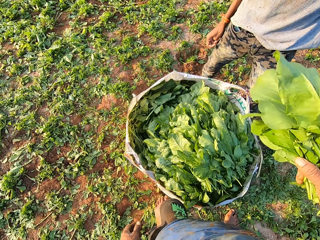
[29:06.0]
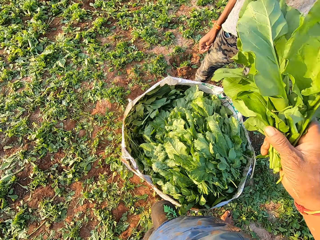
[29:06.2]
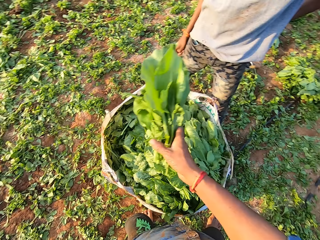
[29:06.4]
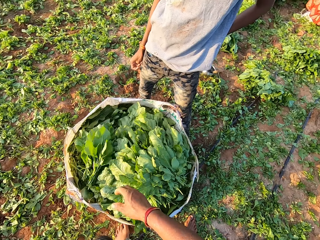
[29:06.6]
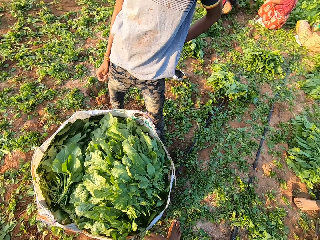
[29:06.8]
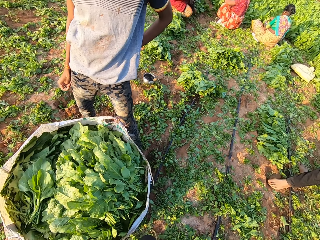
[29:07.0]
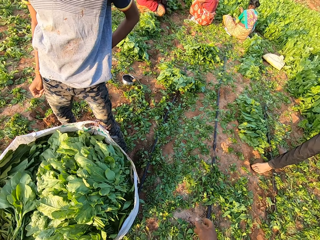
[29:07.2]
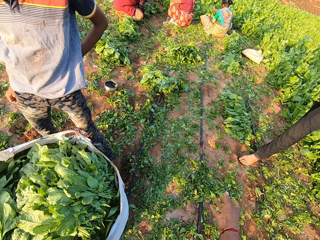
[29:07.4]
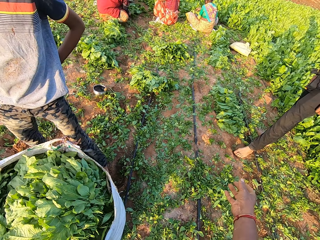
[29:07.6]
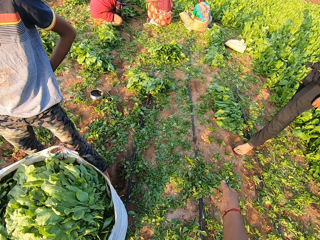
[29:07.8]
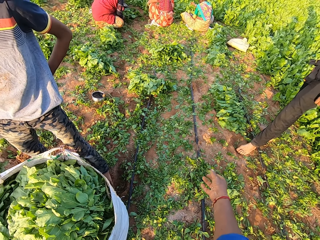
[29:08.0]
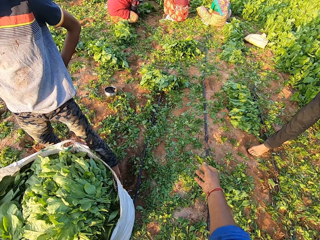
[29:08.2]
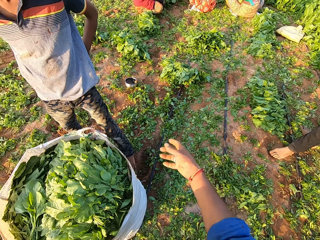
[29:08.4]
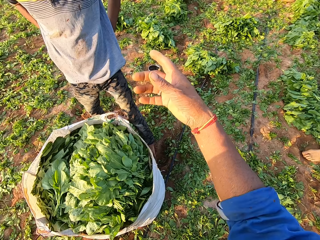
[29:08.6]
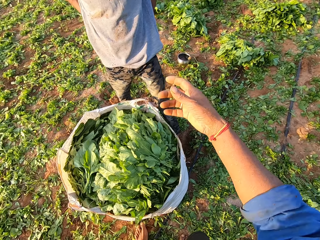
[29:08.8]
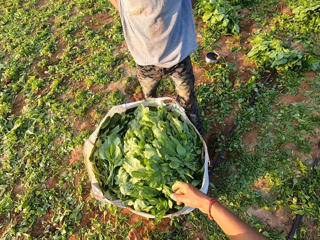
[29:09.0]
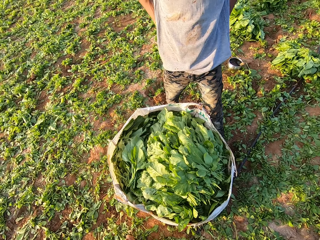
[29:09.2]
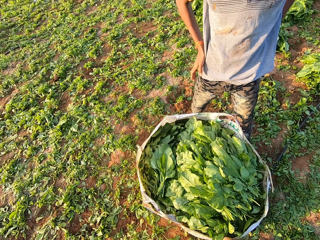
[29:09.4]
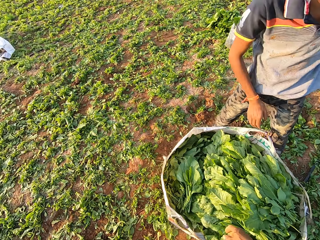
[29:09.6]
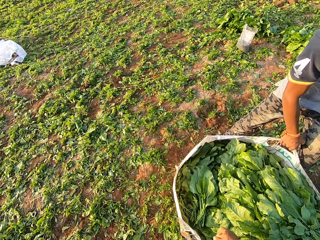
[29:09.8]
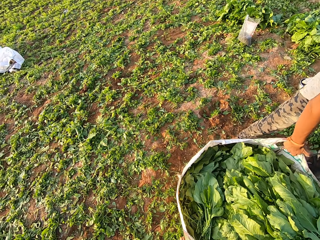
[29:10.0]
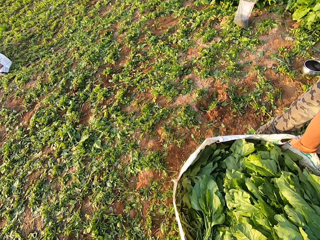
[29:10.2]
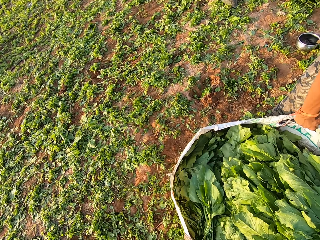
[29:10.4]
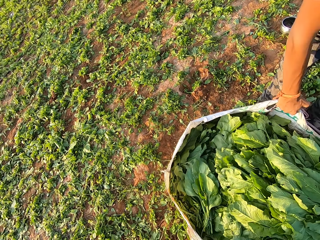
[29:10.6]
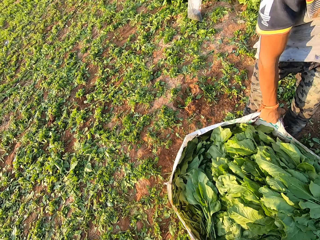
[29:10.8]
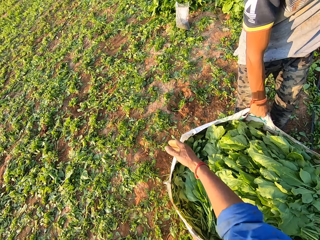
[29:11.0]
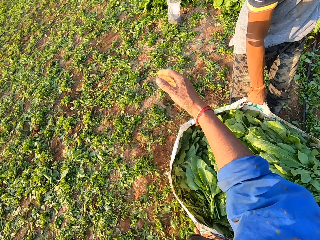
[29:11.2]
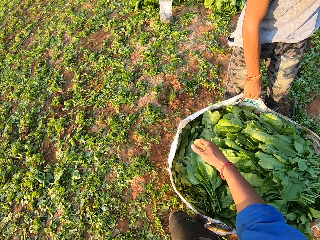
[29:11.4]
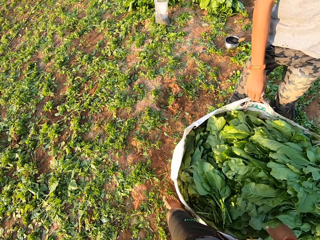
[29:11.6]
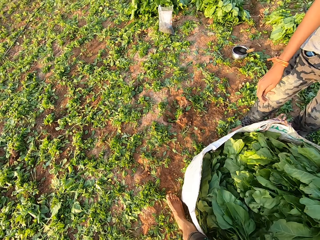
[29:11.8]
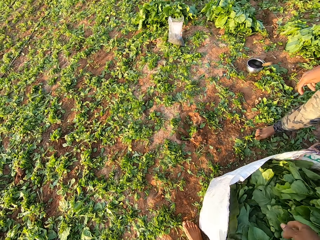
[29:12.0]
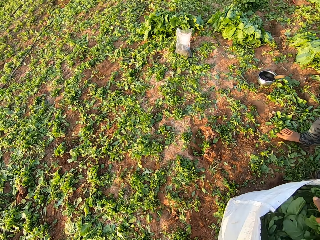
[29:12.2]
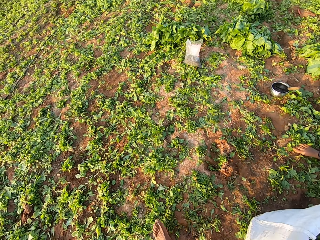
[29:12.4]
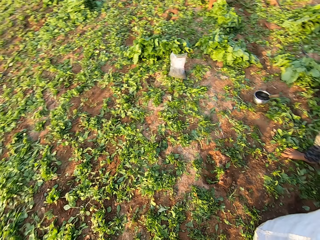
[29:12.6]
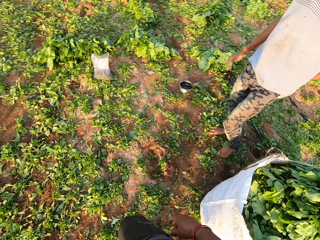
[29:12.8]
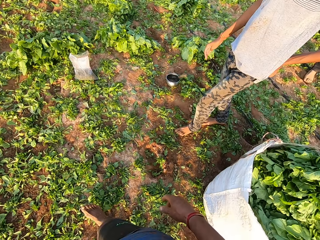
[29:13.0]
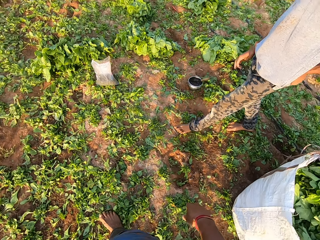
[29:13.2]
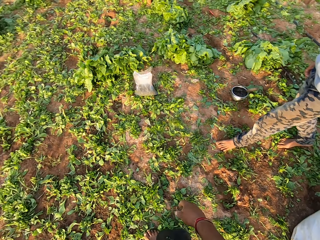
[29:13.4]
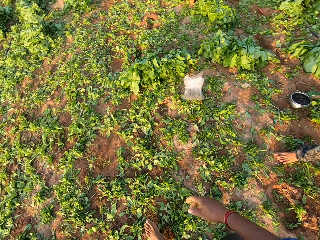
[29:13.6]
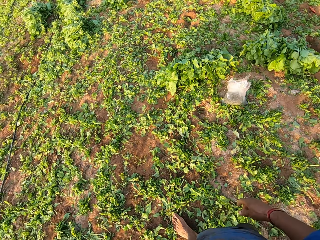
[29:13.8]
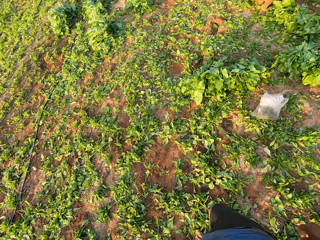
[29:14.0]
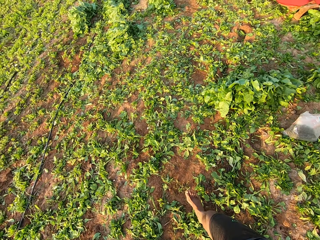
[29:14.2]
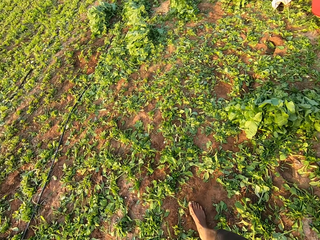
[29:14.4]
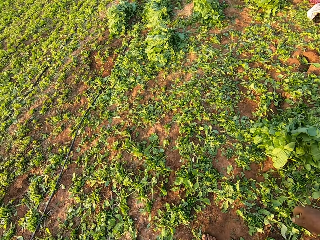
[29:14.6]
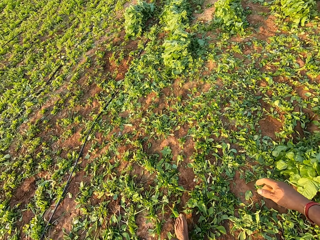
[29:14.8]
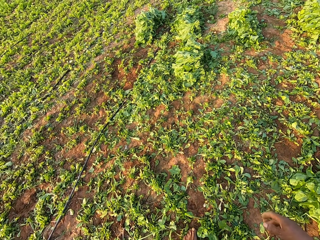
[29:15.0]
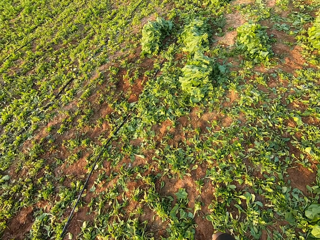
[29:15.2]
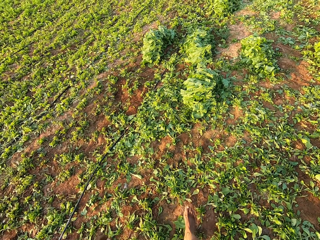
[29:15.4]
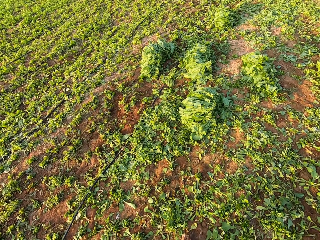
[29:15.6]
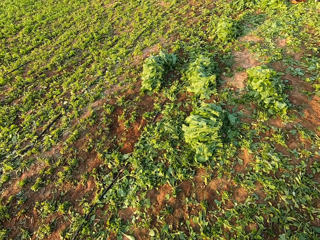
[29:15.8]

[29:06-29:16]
The camera wearer drops the leaves in the sack with his right hand. He walks around the farm.

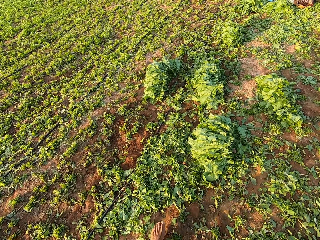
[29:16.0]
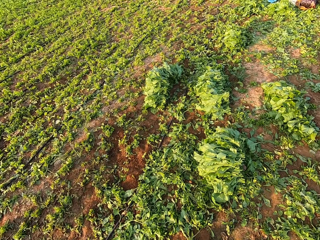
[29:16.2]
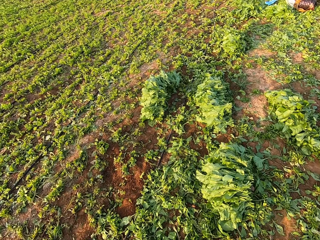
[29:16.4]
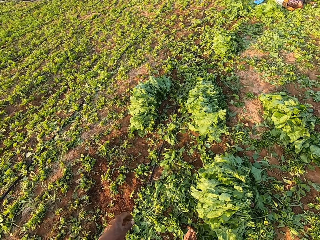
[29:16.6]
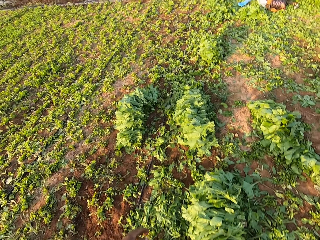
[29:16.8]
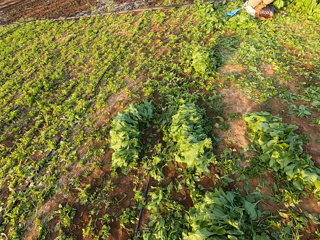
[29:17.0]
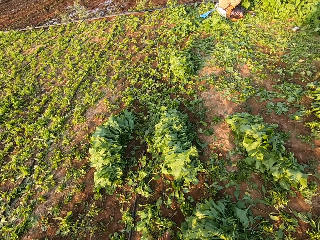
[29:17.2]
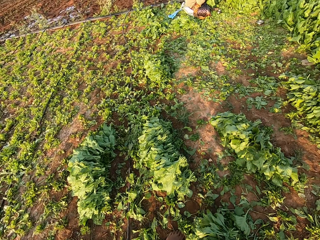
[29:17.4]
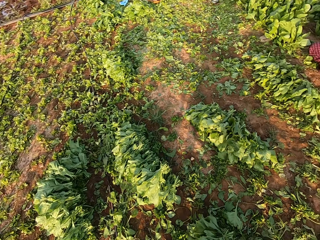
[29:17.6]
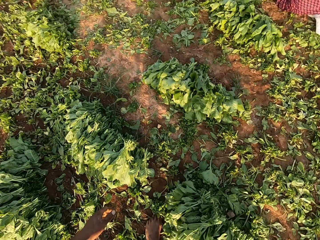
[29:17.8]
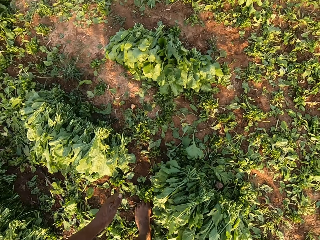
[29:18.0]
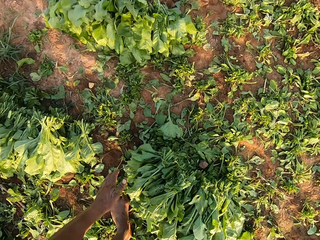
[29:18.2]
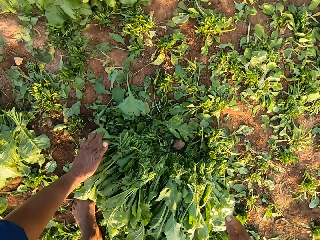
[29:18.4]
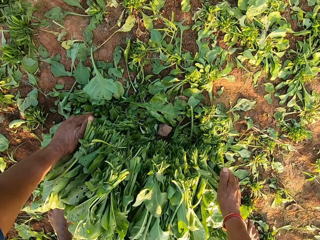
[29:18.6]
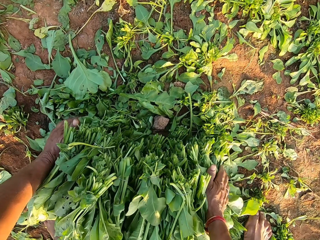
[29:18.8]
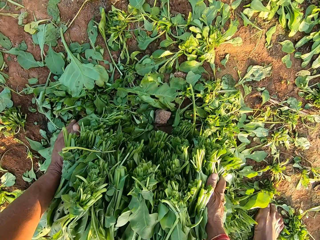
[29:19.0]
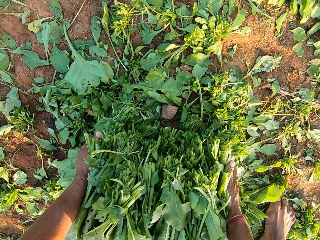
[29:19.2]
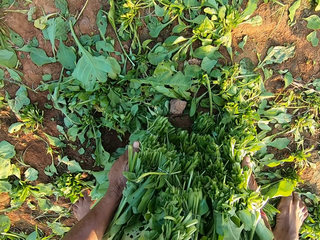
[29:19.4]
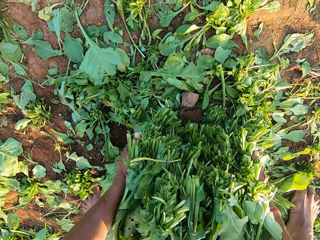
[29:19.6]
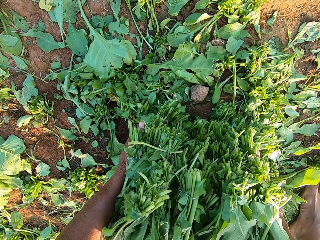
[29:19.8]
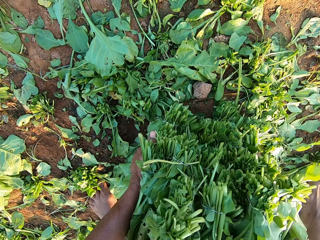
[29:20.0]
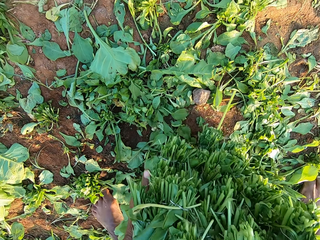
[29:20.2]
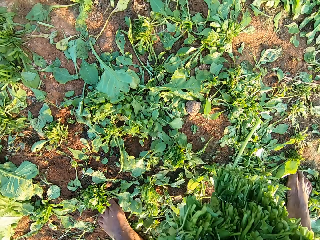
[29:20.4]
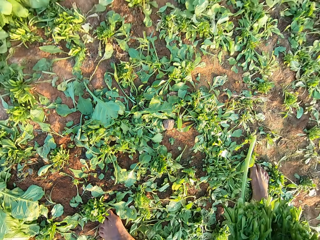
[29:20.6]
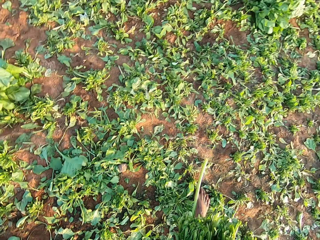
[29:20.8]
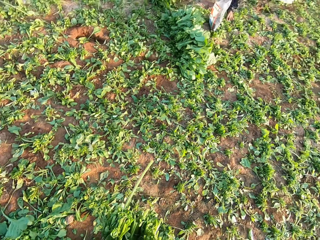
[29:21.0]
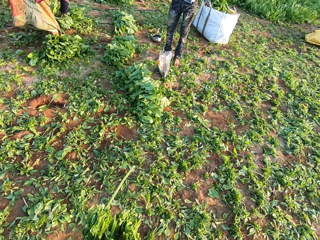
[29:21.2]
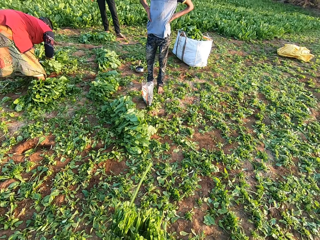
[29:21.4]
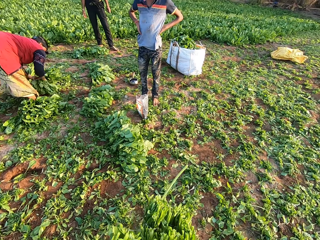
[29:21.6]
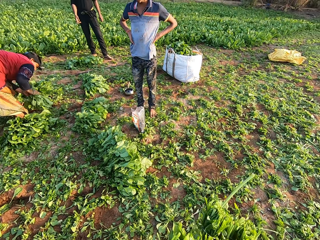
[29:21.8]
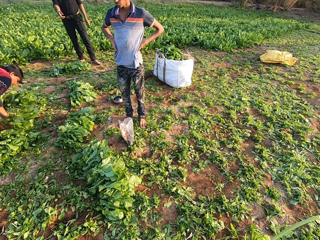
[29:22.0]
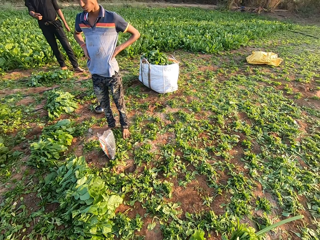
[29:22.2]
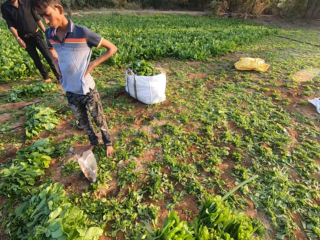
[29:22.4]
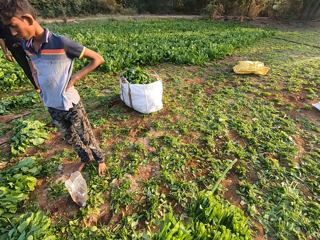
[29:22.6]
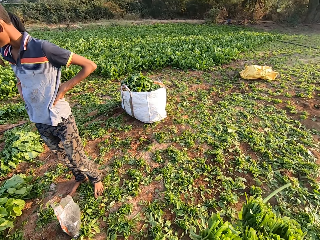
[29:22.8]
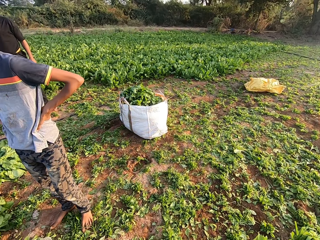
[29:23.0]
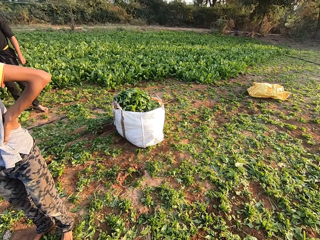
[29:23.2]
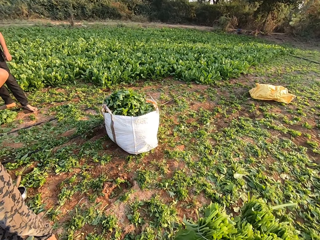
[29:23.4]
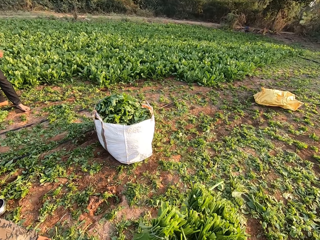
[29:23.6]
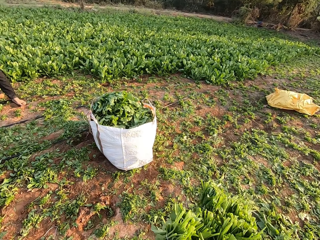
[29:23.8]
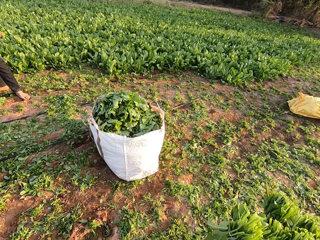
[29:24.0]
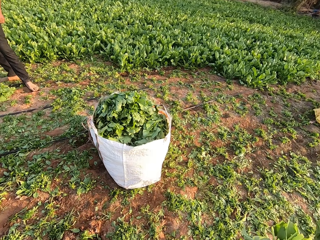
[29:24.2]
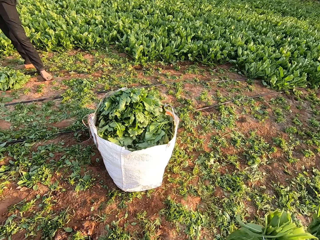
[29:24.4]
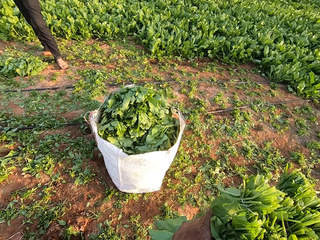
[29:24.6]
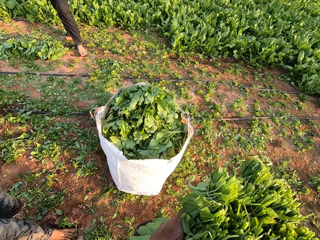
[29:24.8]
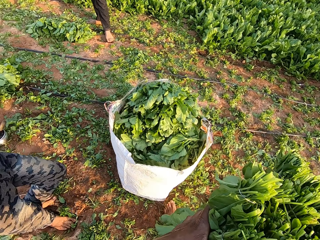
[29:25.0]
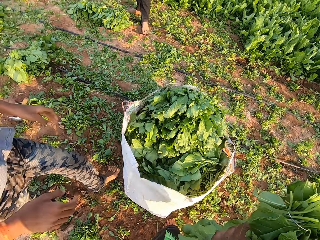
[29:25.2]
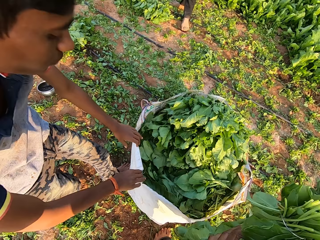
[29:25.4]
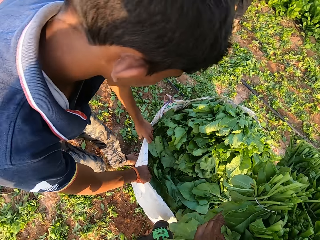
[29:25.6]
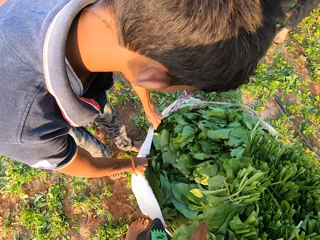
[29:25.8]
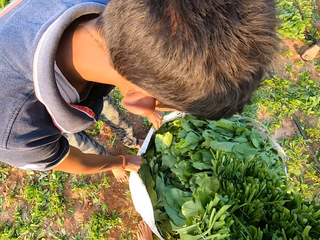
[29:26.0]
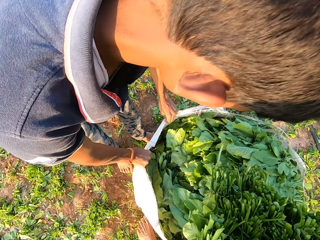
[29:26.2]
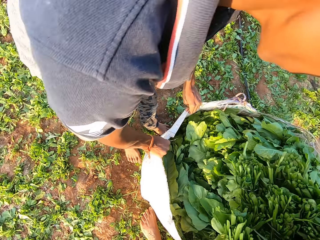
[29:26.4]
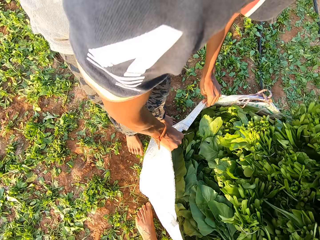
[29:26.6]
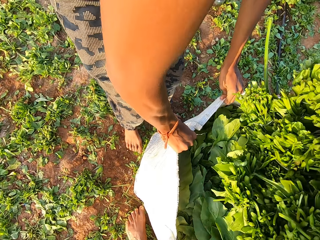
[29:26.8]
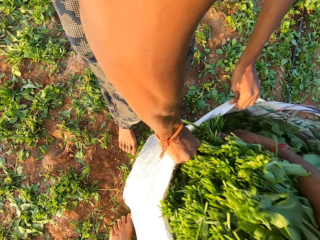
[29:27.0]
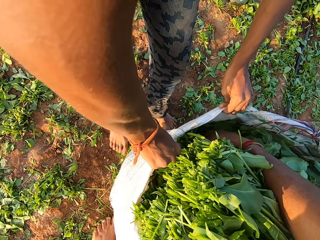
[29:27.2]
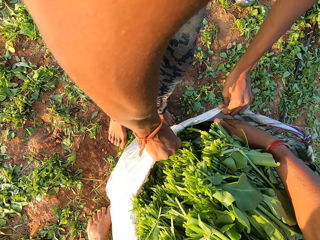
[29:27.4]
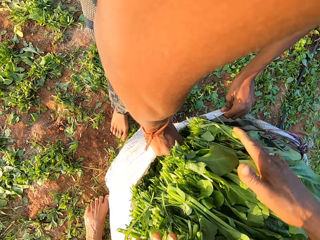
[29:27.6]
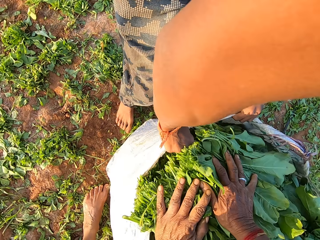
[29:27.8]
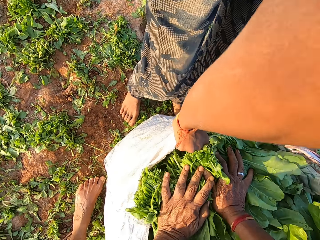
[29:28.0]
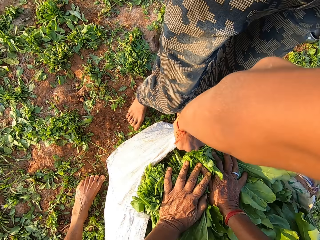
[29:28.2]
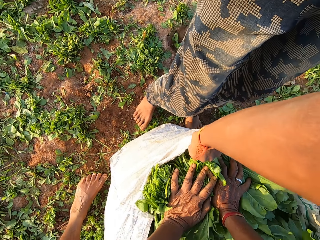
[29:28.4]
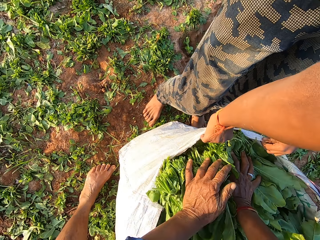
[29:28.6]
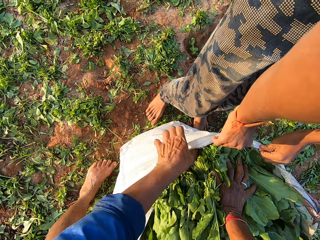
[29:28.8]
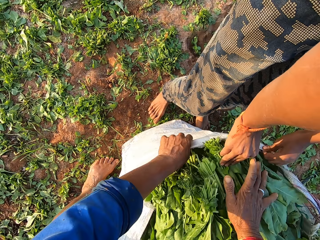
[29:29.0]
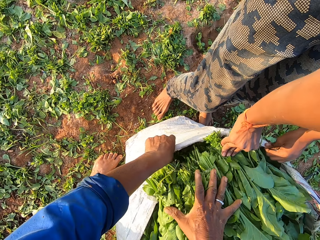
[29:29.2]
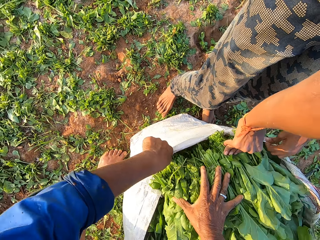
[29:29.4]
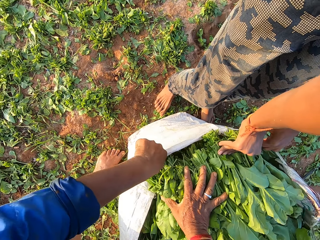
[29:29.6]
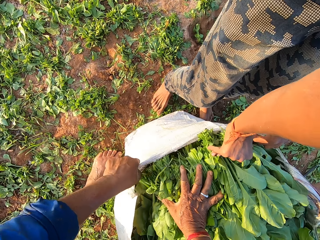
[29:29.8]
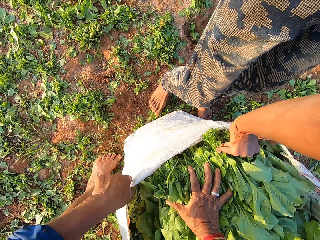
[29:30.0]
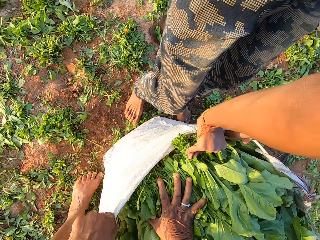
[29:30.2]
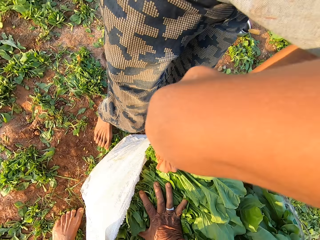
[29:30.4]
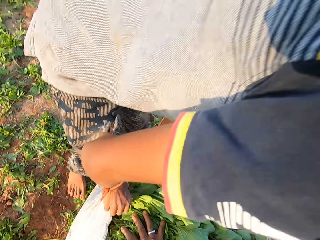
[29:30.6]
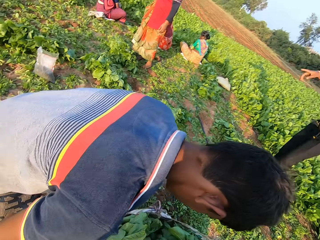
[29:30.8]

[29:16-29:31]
The camera wearer picks some leaves from the ground with both hands. He walks around the farm. The man opens the sack with both hands. The man holds the sack. The camera wearer puts the leaves in the sack with both hands. He pushes the leaves into the sack with his right hand.
